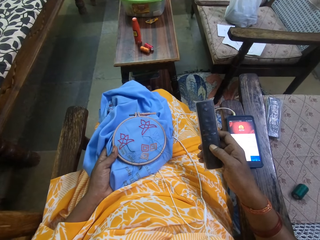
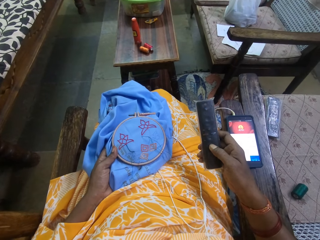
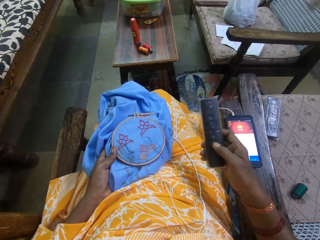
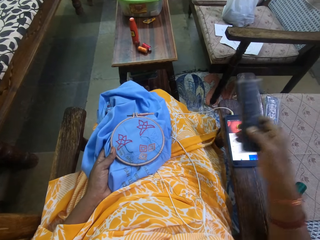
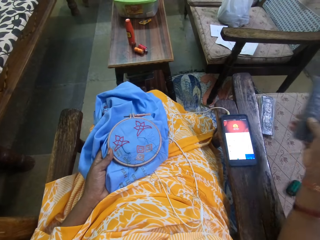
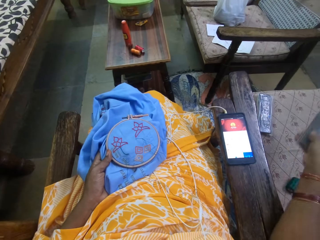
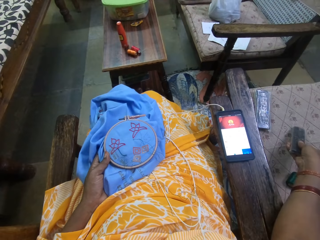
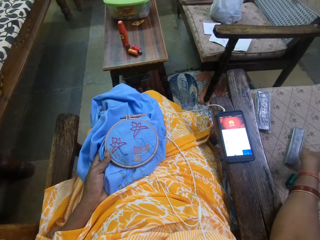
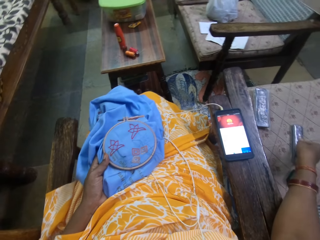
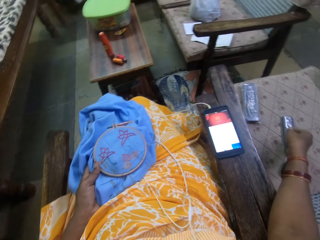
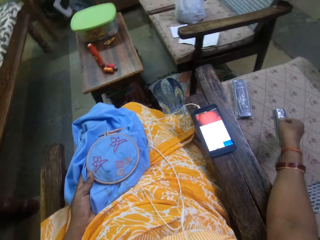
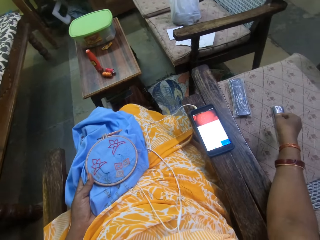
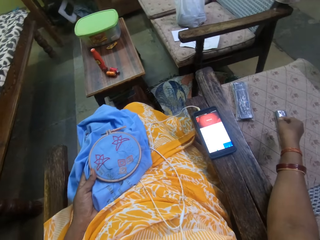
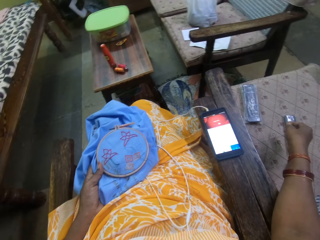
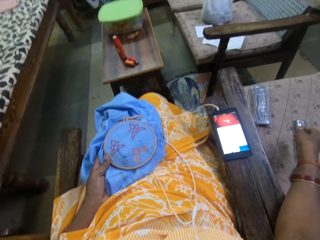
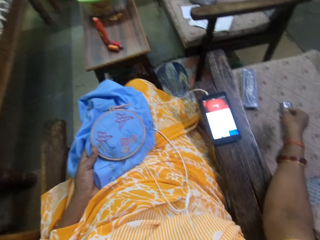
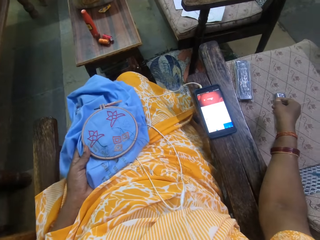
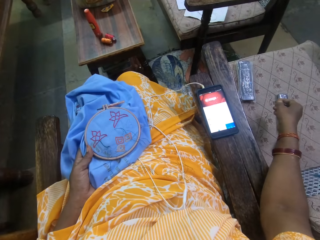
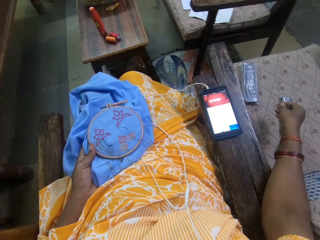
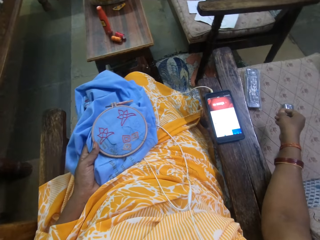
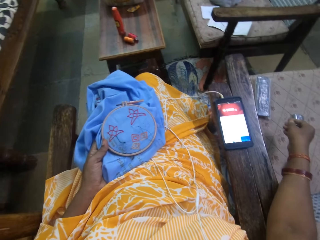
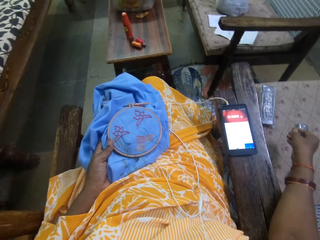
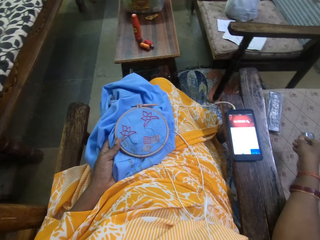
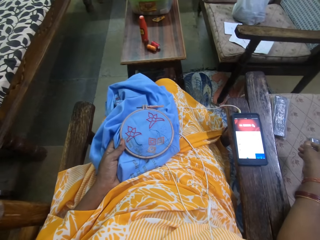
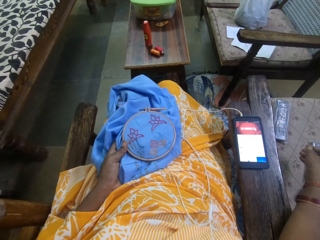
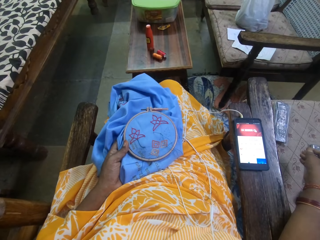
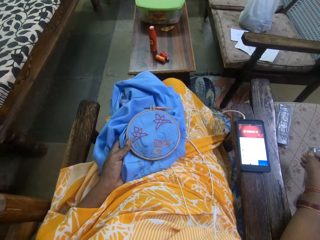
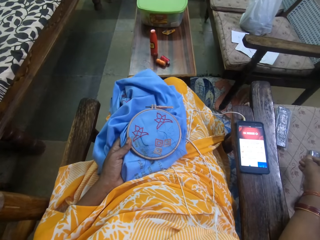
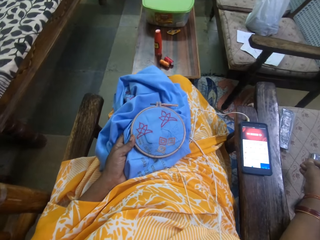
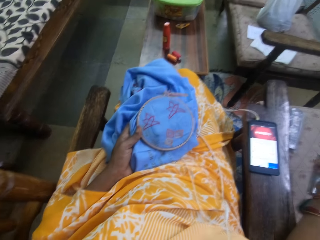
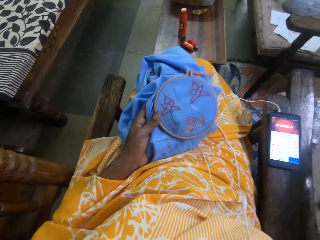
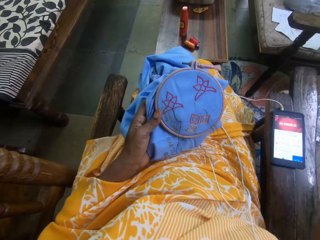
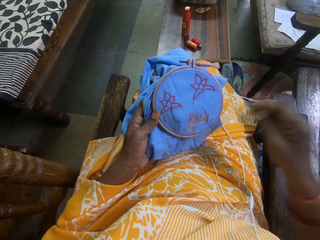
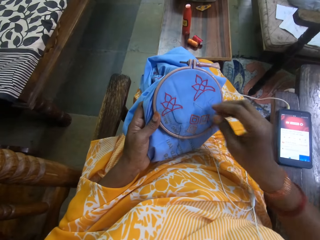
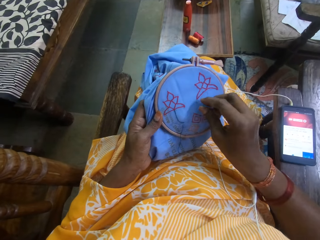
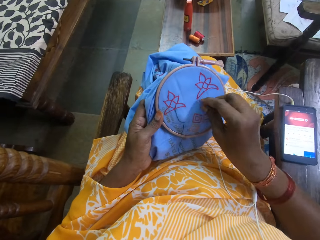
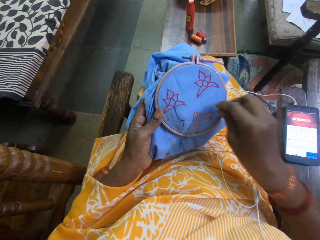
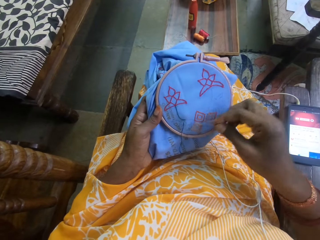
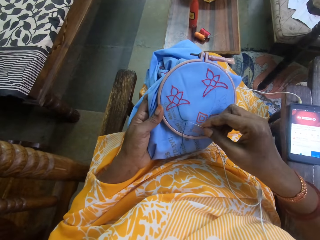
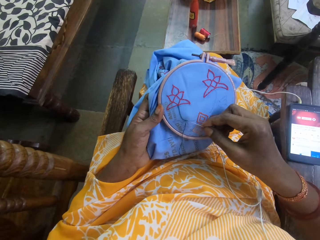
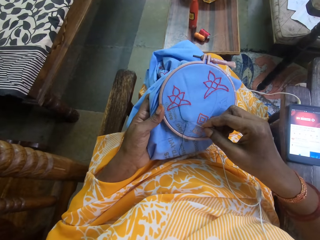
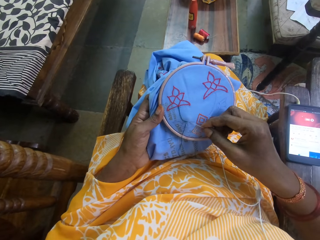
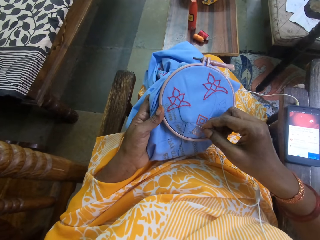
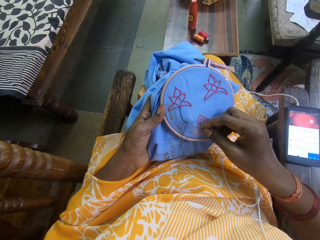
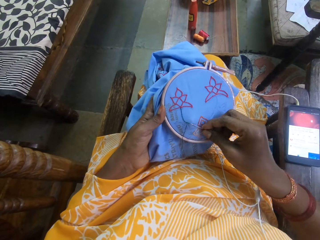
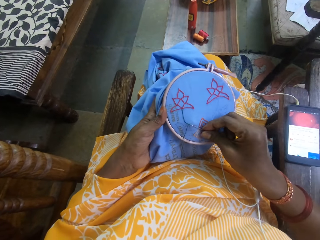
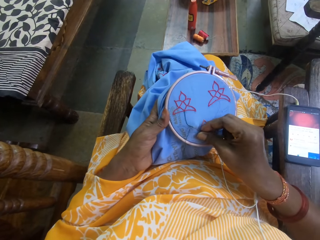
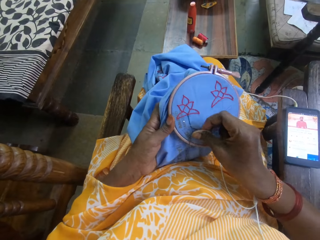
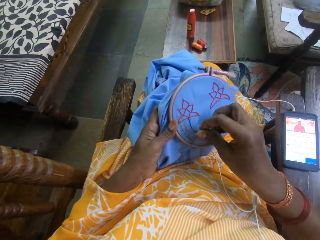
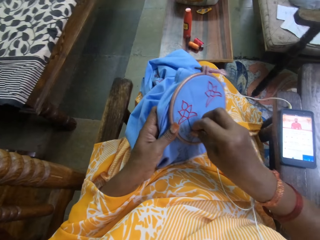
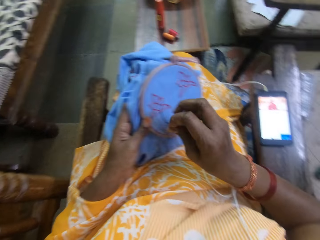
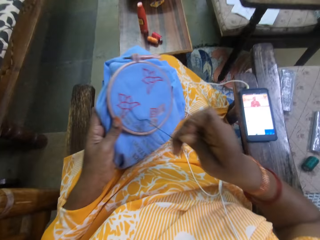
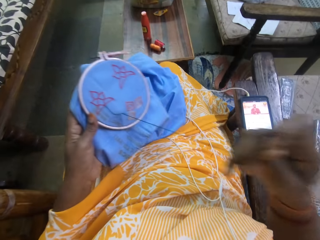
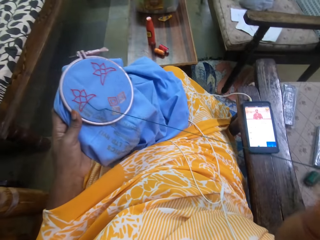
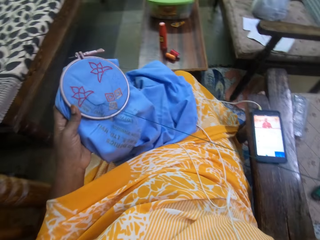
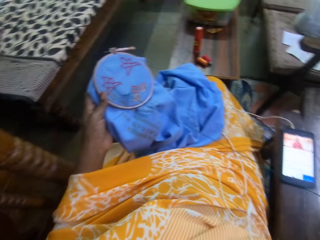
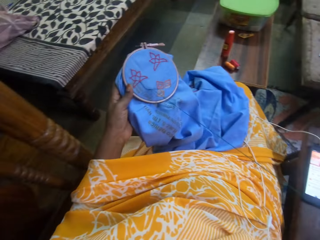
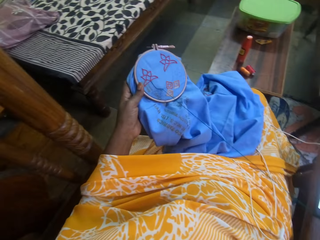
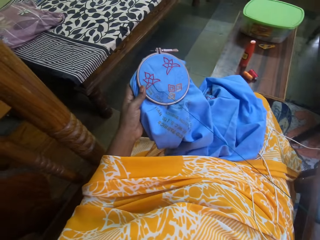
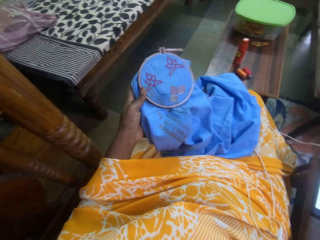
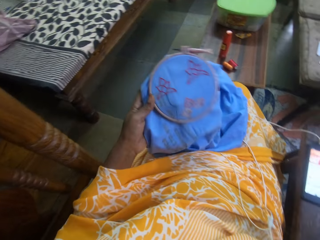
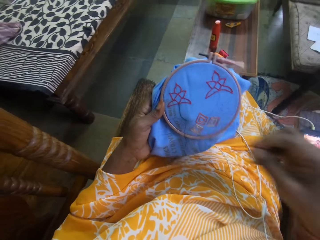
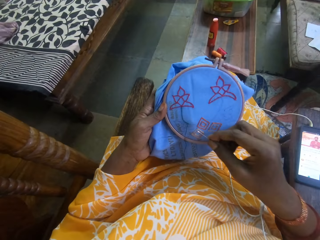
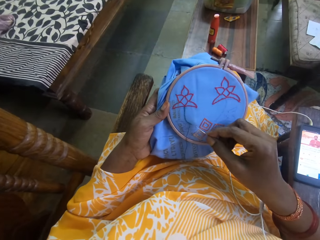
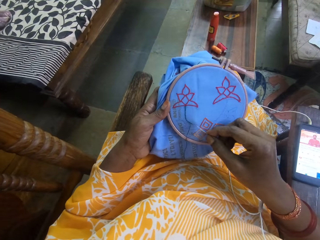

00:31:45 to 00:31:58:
The camera wearer drops the remote control on the chair with her right hand. She moves a chair or table on the floor with her legs. She stitches a fabric in her left hand with a needle and a thread in her right hand. She picks the needle from the fabric with her right hand.

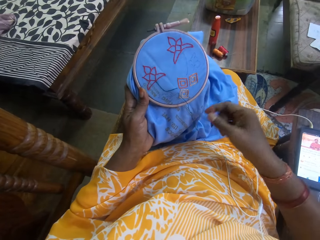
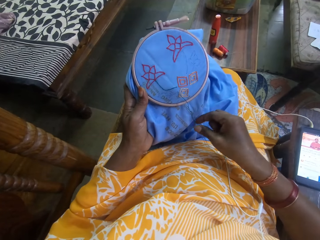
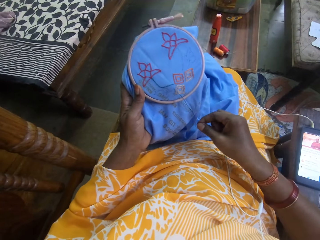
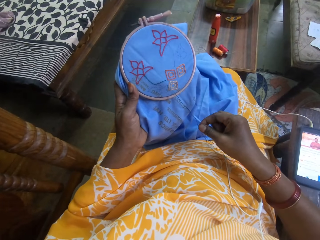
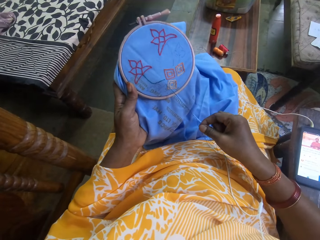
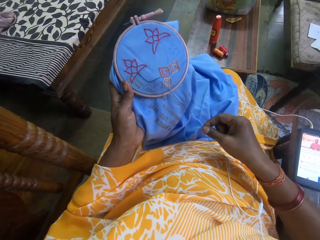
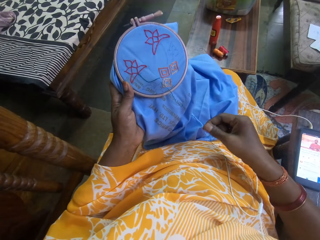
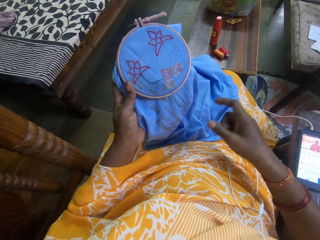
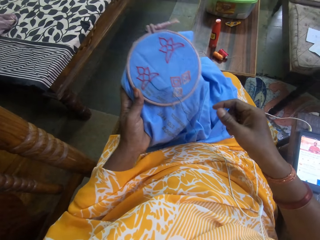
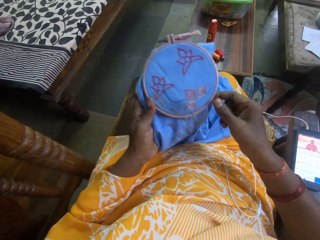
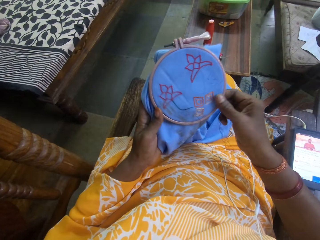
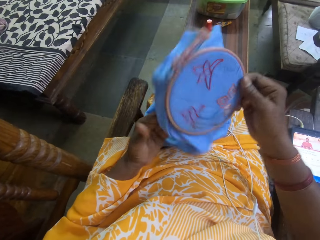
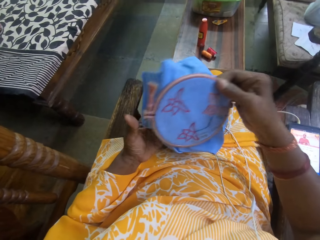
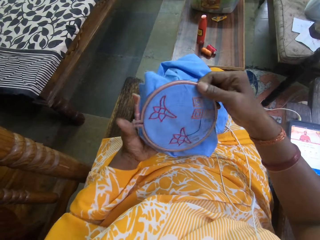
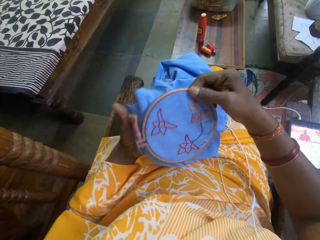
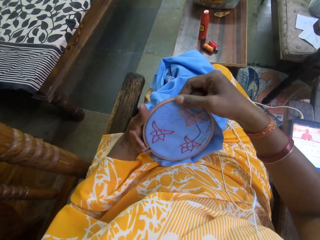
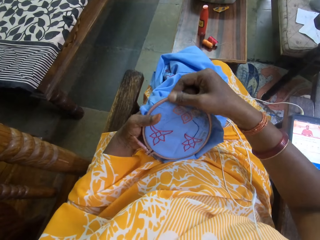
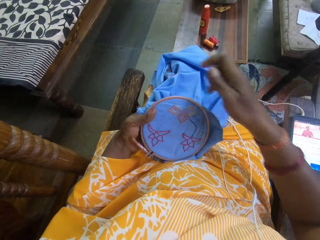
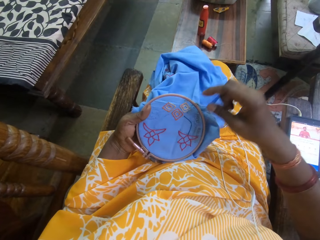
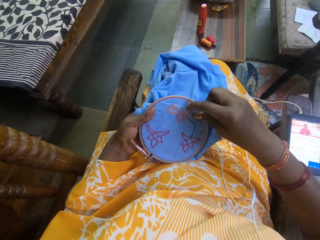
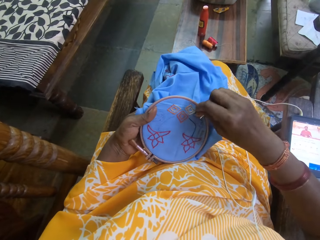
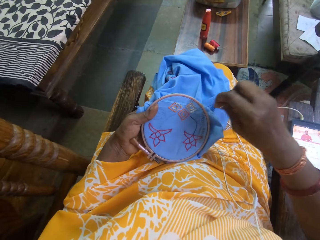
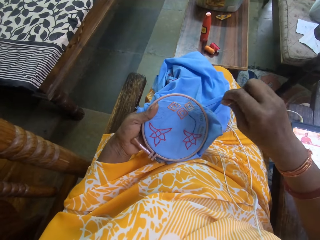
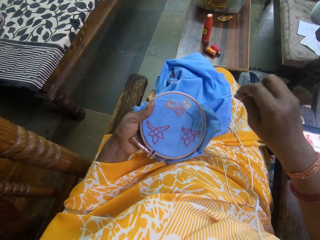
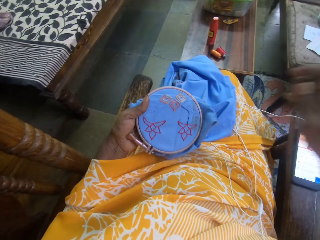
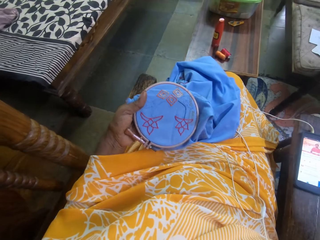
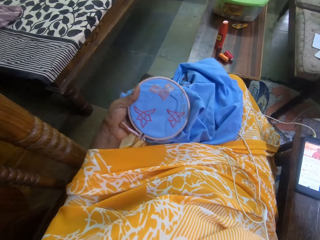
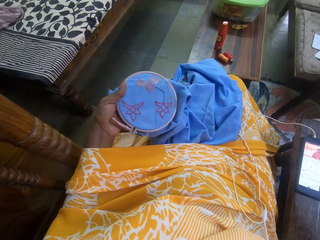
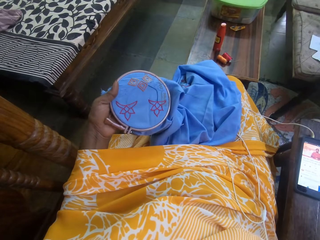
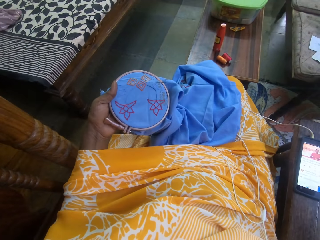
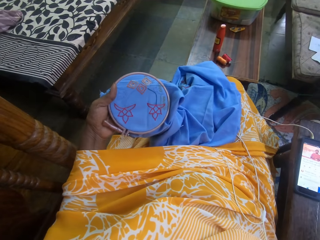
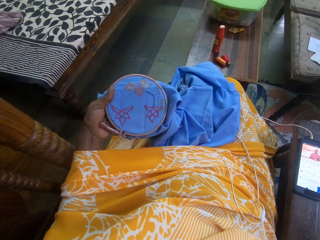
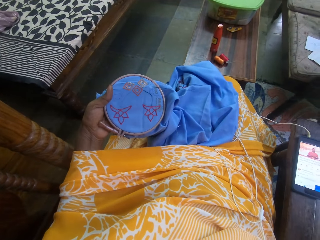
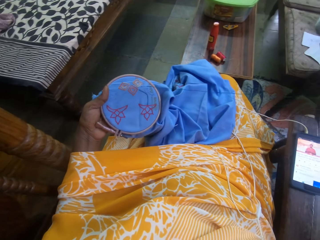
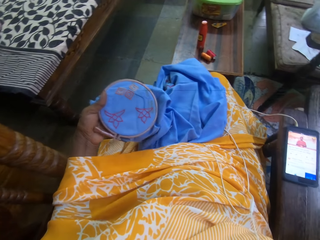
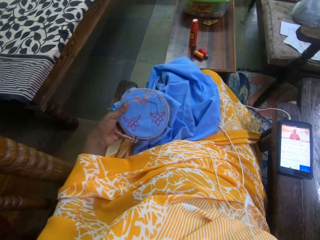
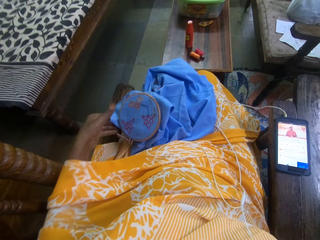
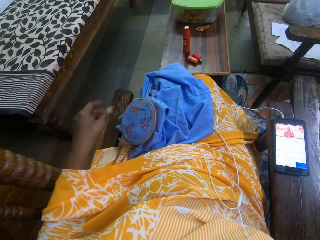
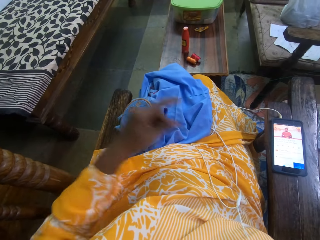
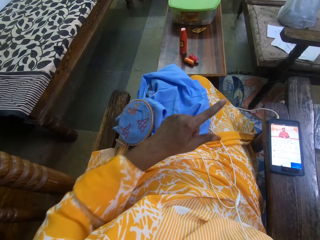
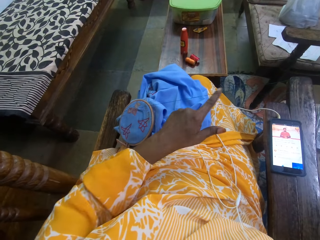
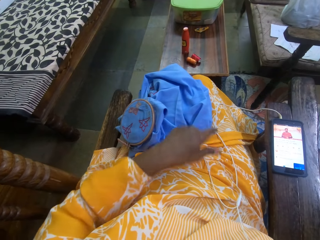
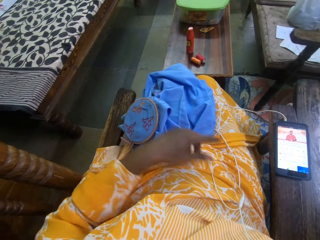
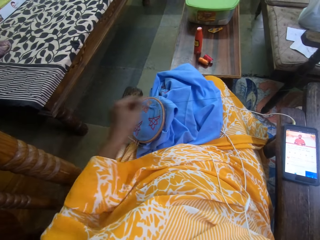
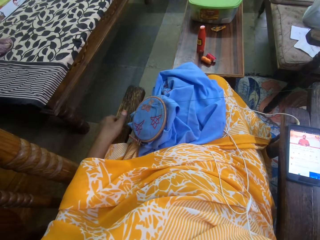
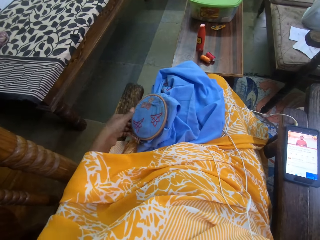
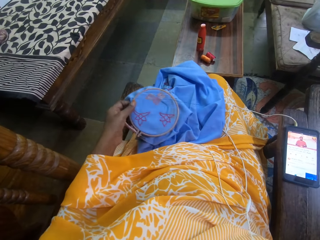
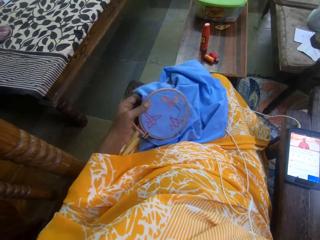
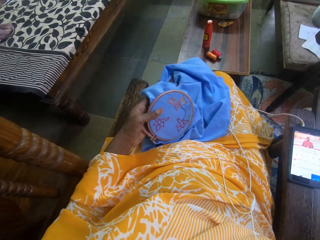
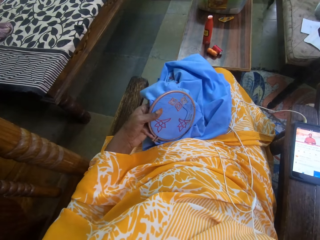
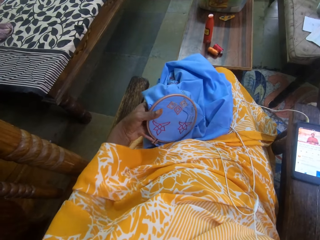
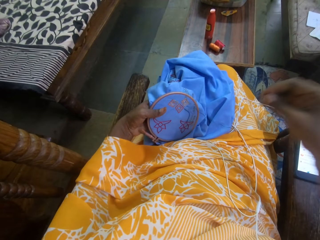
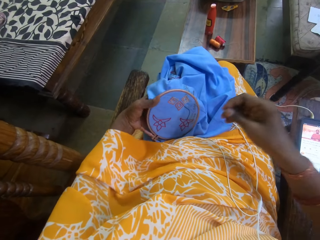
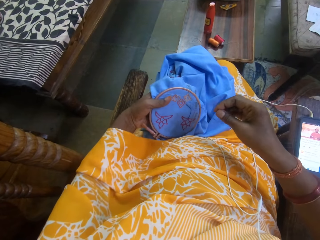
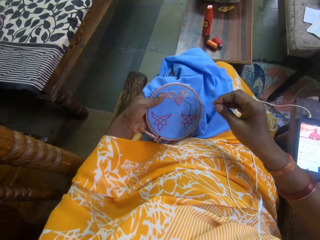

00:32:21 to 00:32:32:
The camera wearer holds the fabric with both hands. She stitches the fabric in her left hand with the needle and the thread in her right hand. She drops the fabric on her leg with her left hand. She holds the thread with her left hand. She picks the fabric from her leg with her left hand.
